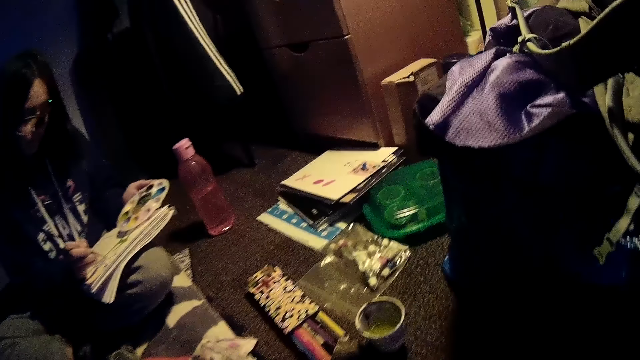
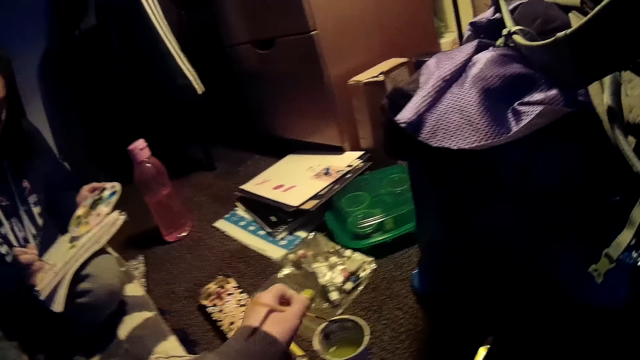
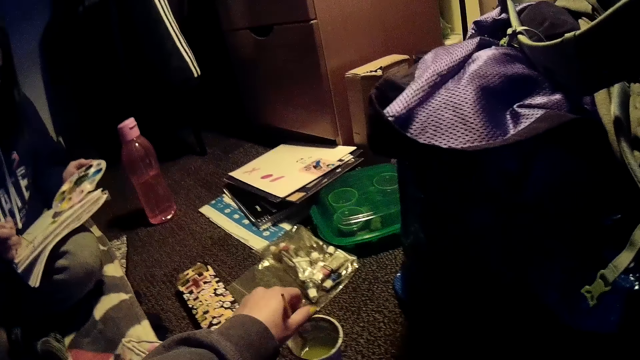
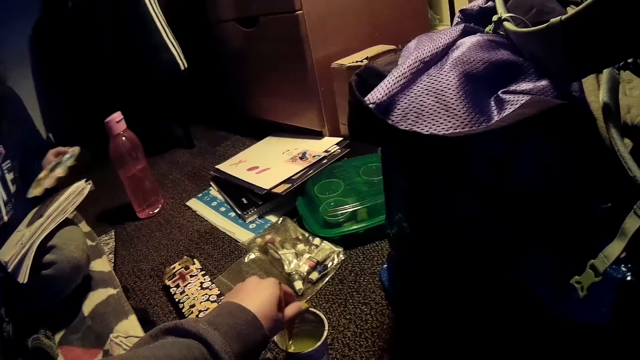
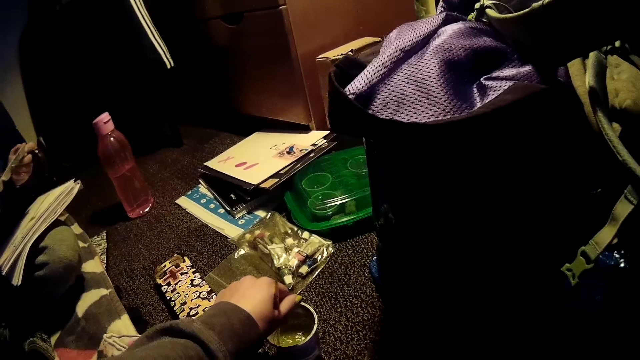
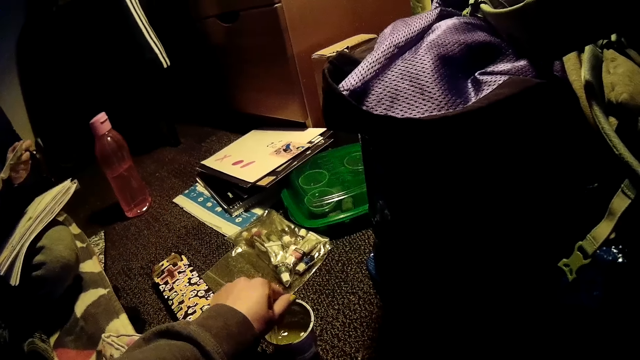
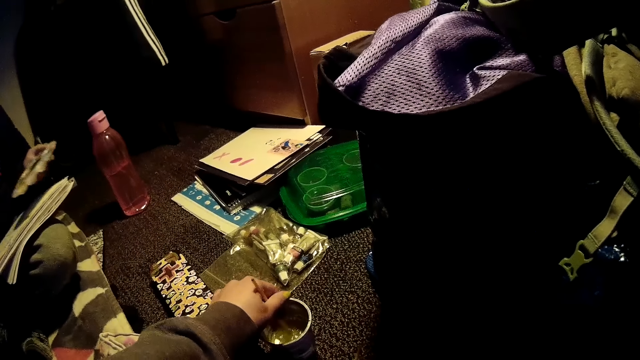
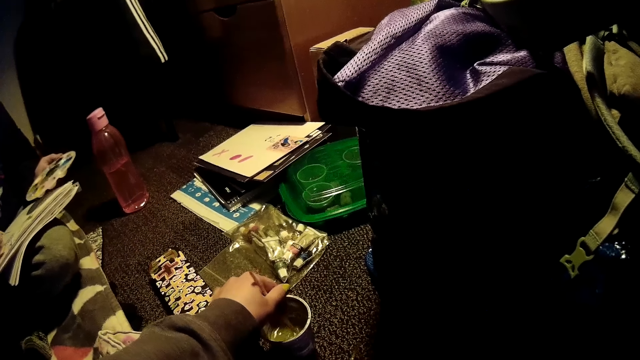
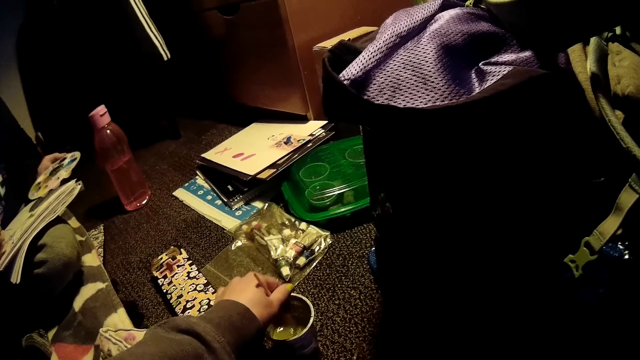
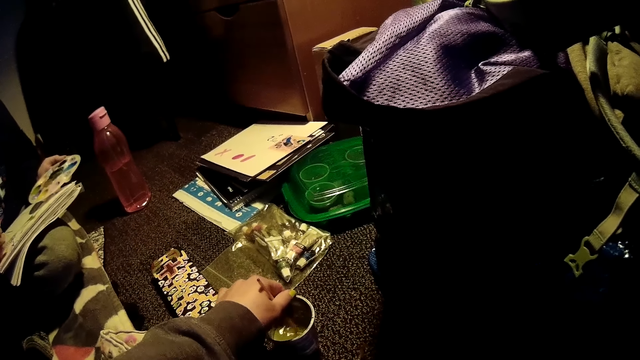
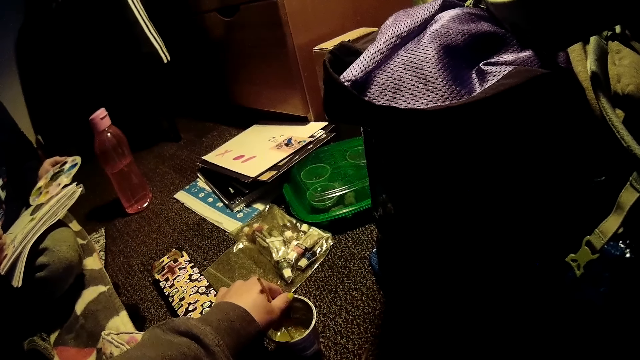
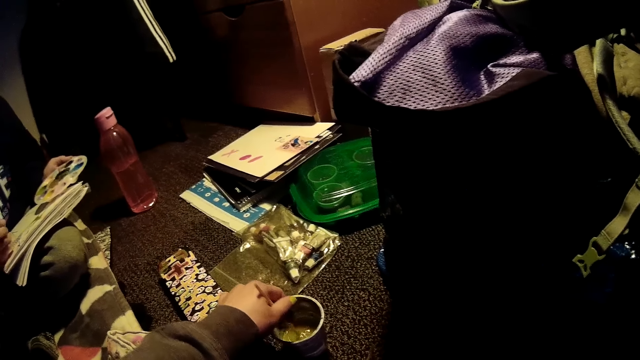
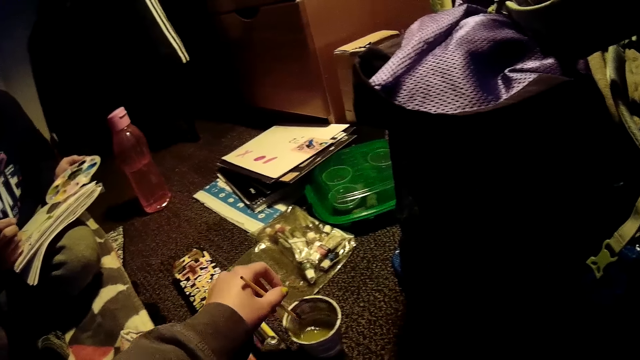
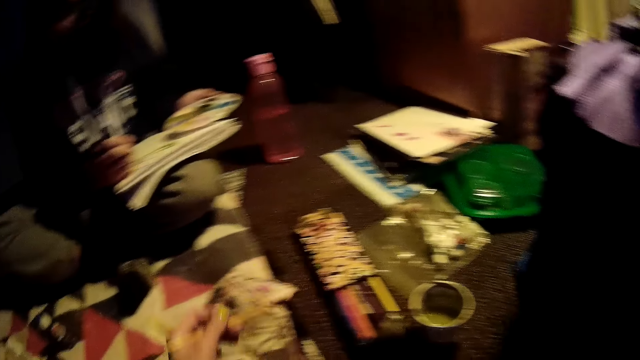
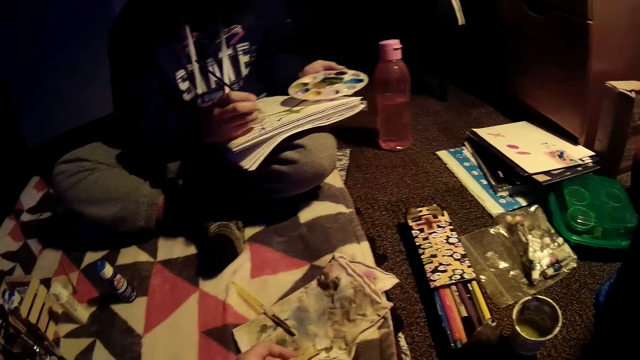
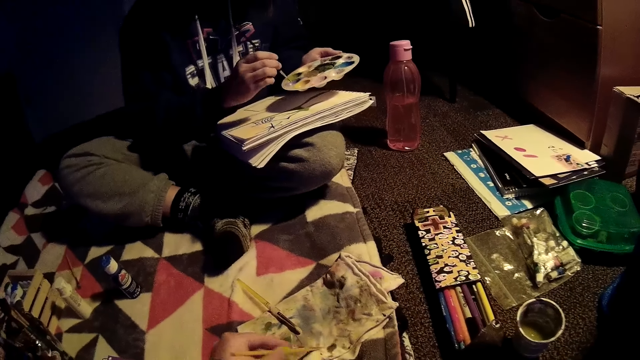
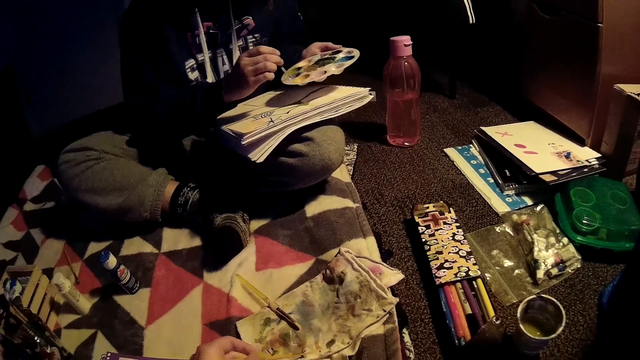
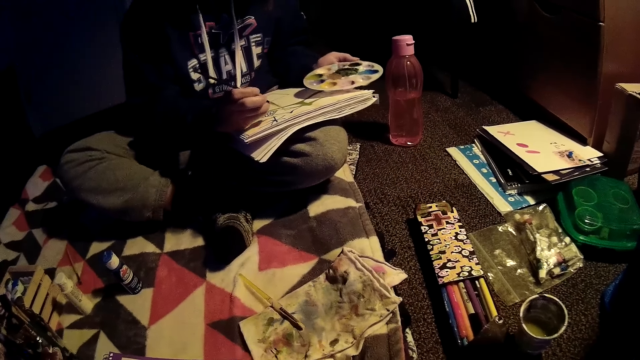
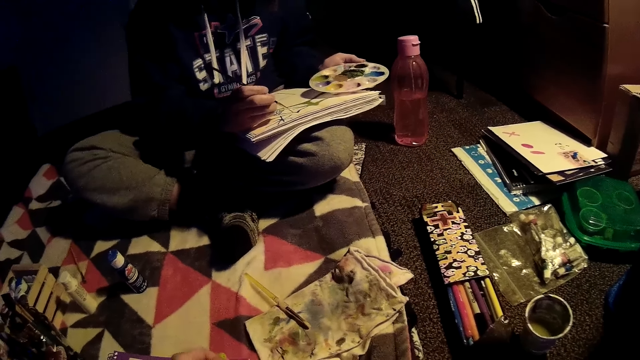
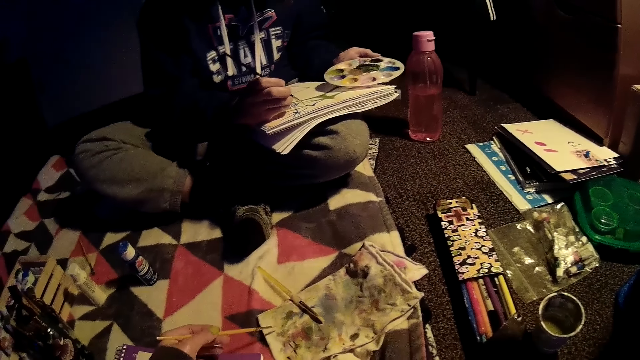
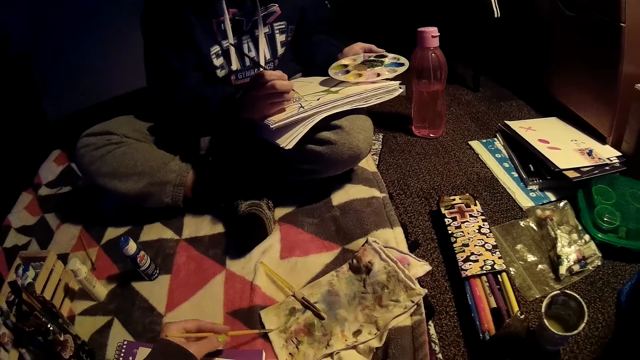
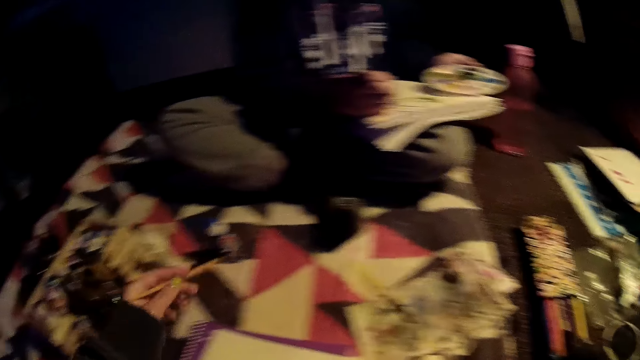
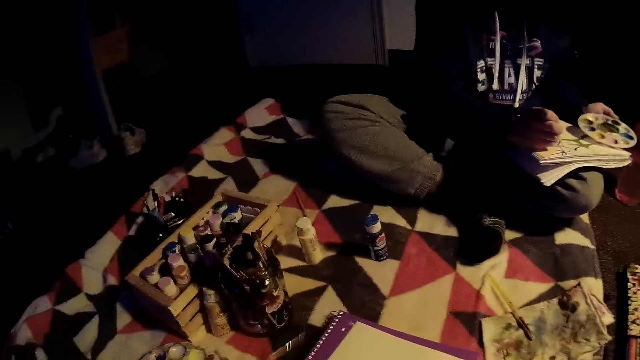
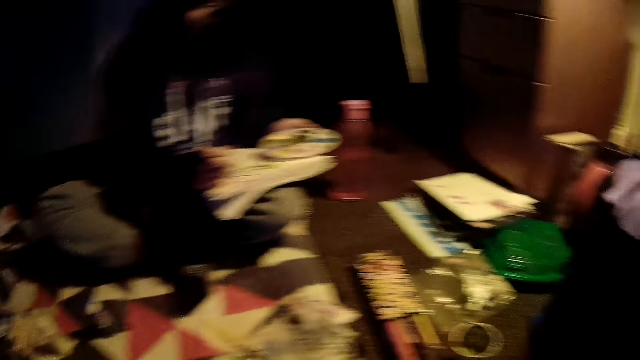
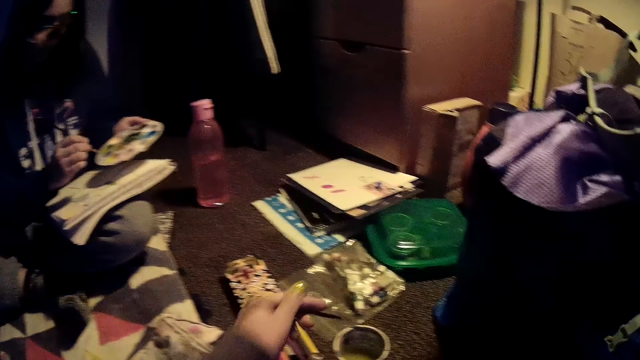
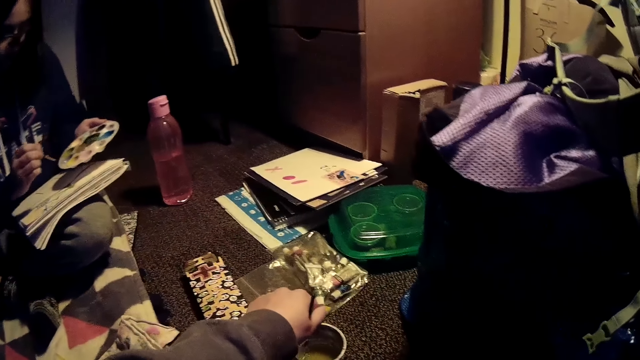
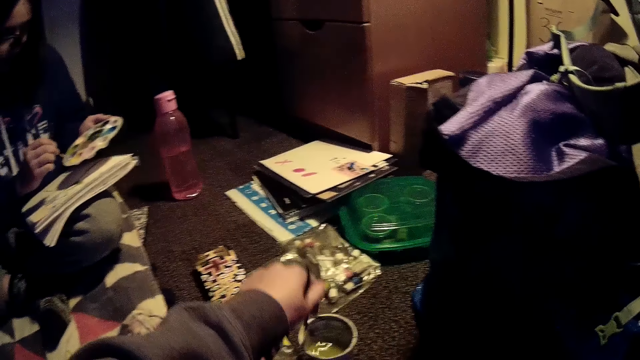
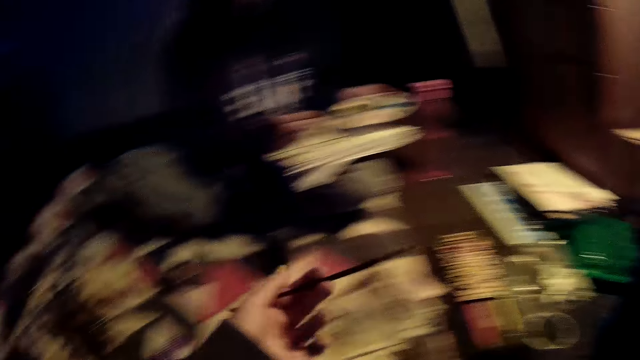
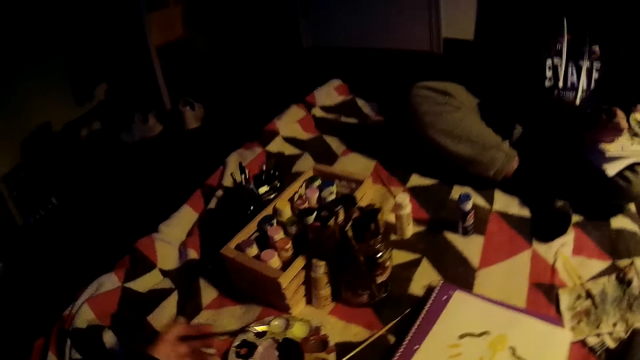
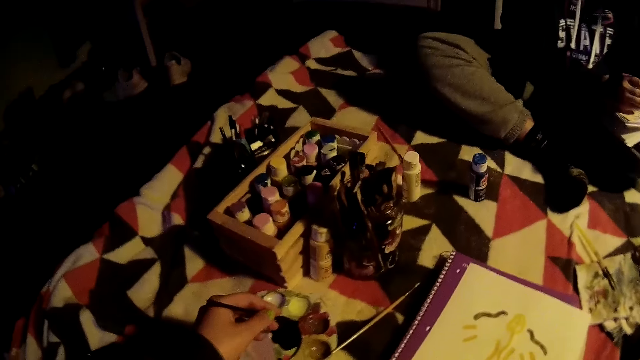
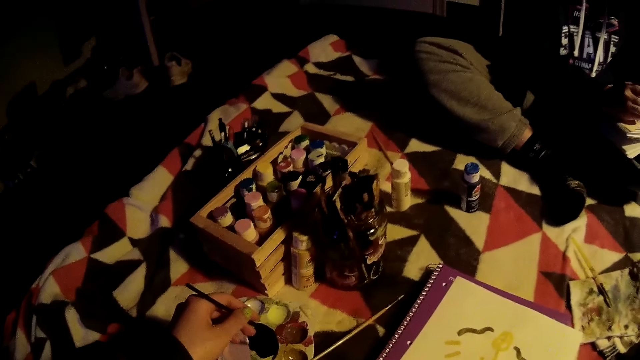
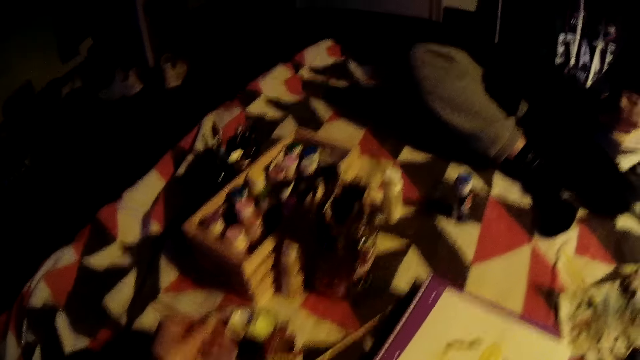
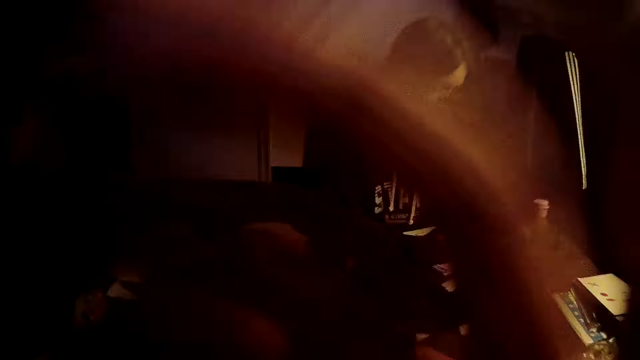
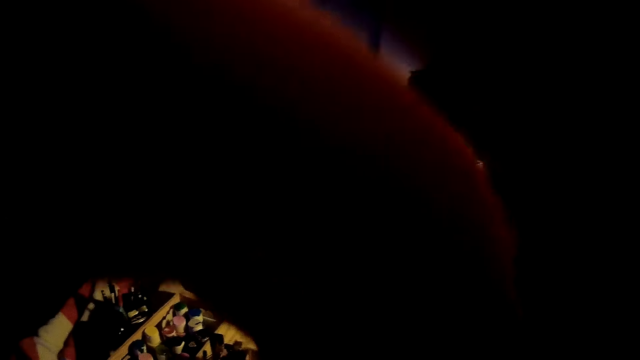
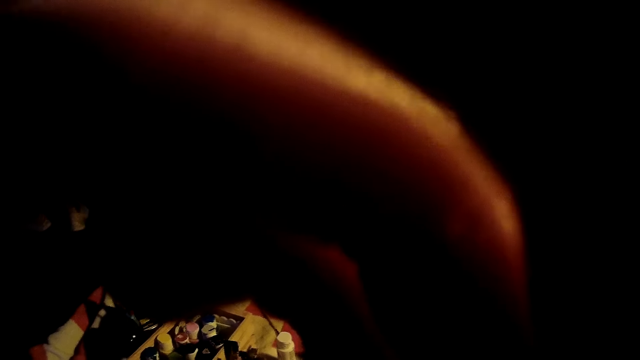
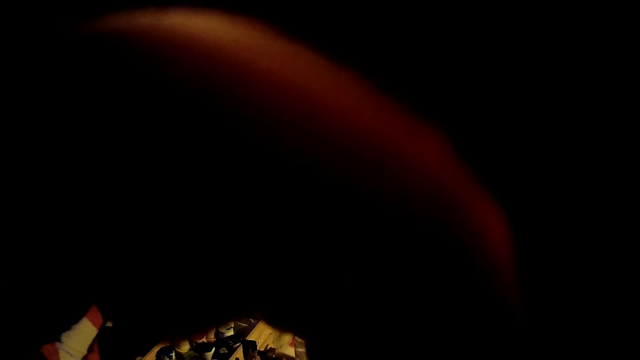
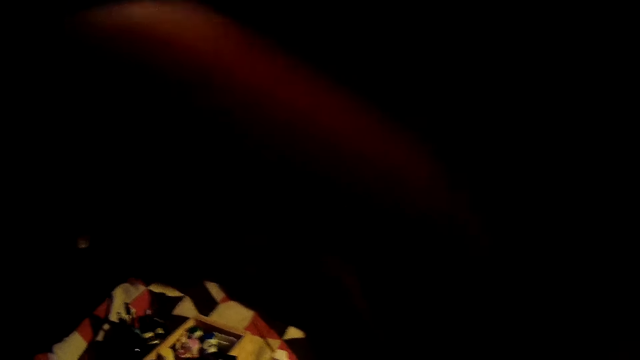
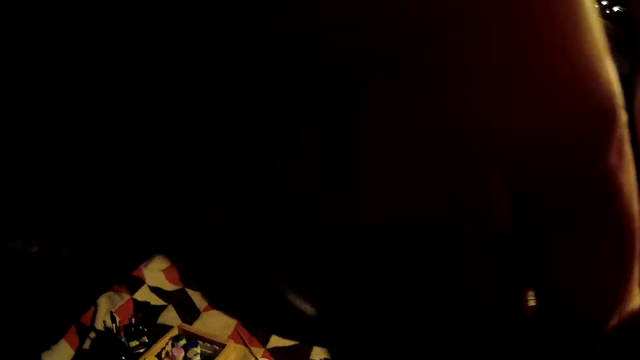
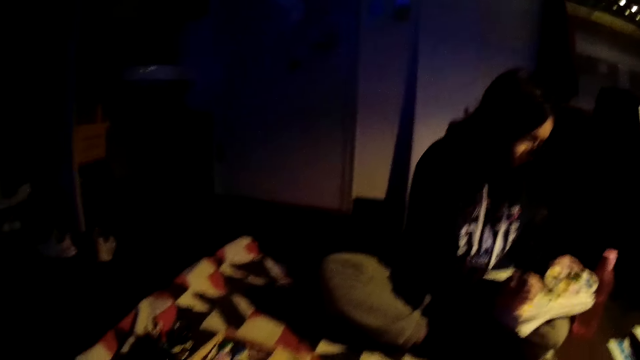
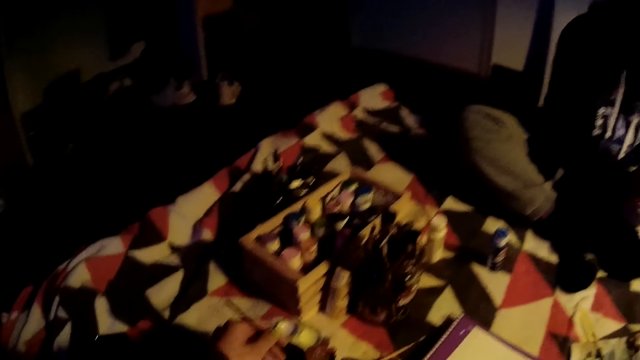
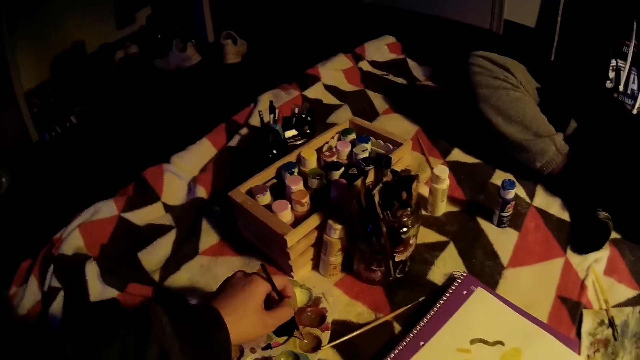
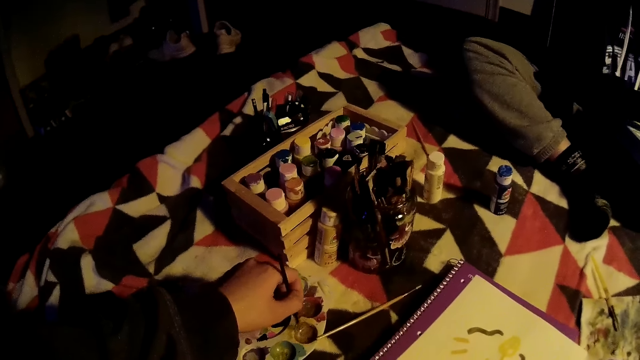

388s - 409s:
The camera wearer rinses the brush in her left hand with water in a container on the floor. She stirs paint with the painting brush. The girl takes ink from the palette with the brush in her right hand. The camera wearer dries off the brush with her left hand on a cloth on the floor. She paints art with the painting brush. The girl paints on the canvas with the brush in her right hand. She takes ink from the palette with the brush in her right hand. The camera wearer rinses the brush in her left hand with water in the container on the floor. She stirs paint with the painting brush. The girl paints on the canvas with the brush in her right hand. The camera wearer takes ink from the palette with the brush in her left hand.
